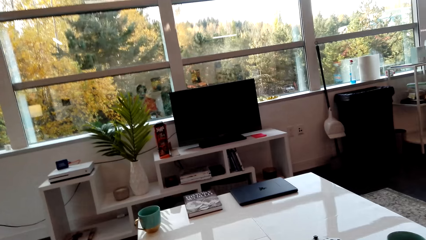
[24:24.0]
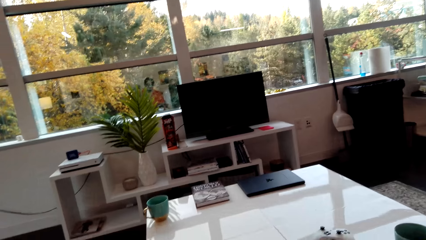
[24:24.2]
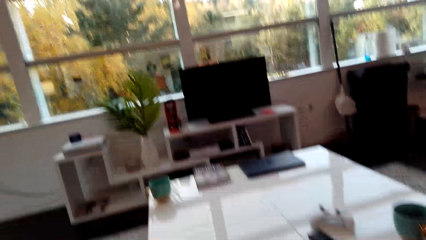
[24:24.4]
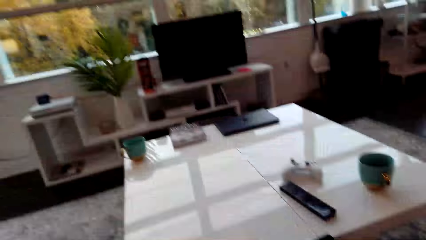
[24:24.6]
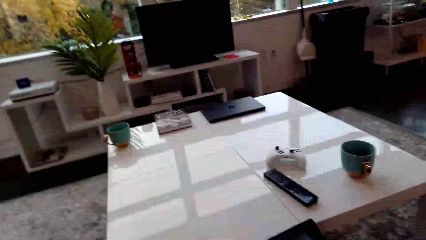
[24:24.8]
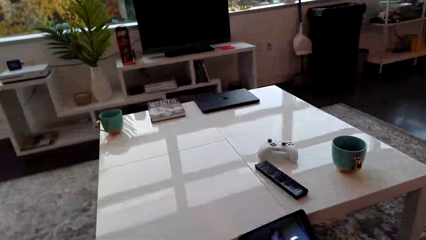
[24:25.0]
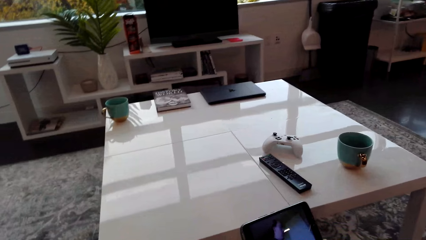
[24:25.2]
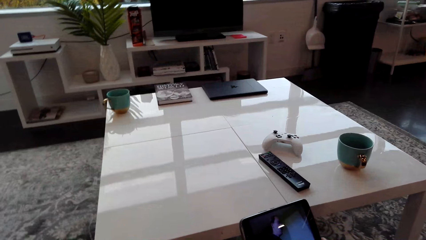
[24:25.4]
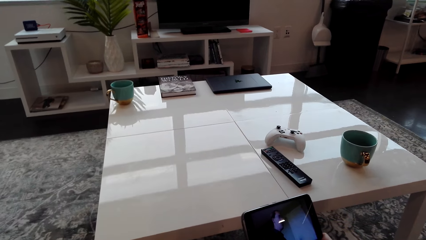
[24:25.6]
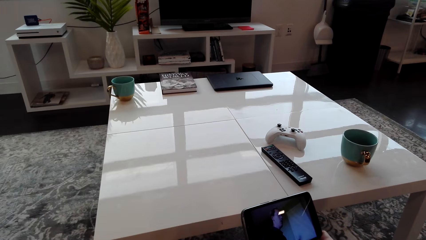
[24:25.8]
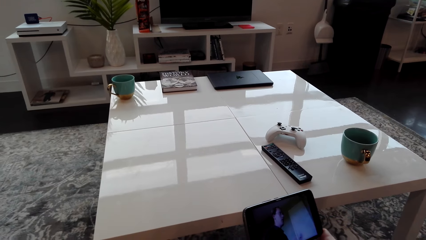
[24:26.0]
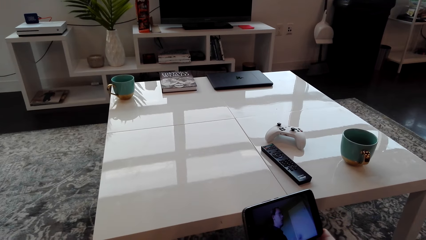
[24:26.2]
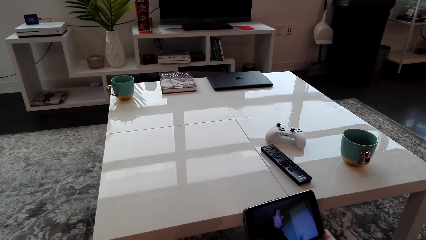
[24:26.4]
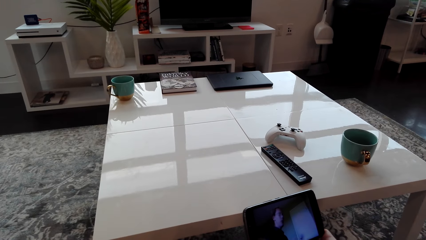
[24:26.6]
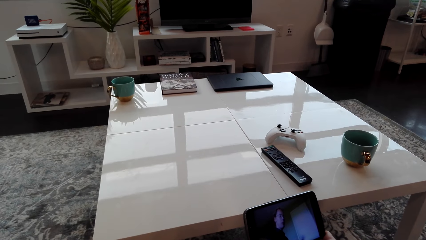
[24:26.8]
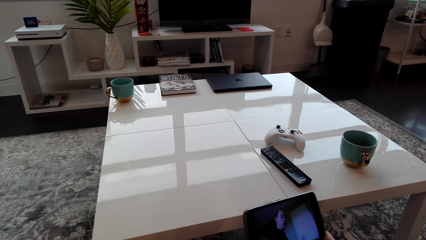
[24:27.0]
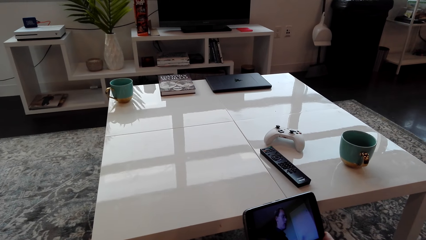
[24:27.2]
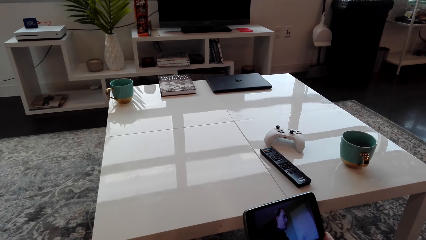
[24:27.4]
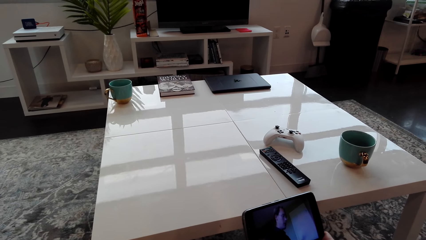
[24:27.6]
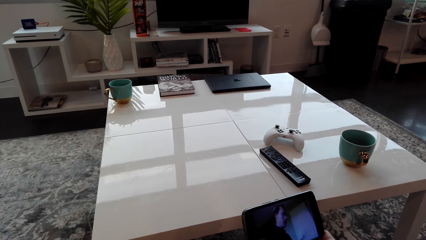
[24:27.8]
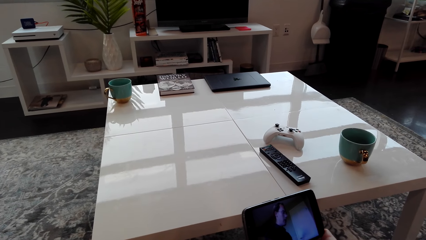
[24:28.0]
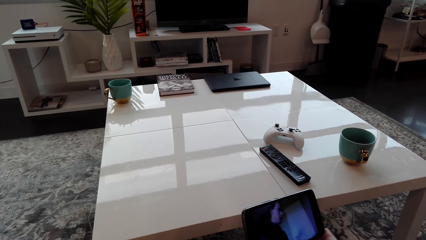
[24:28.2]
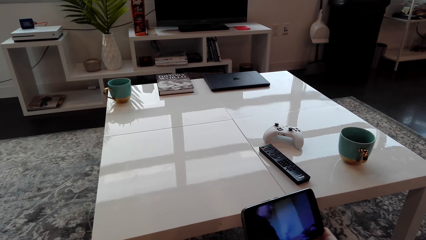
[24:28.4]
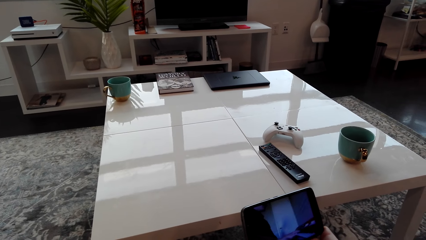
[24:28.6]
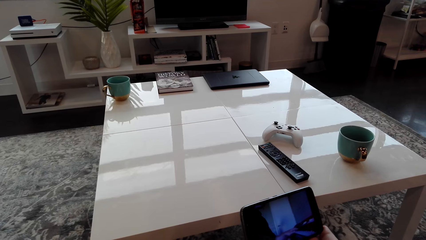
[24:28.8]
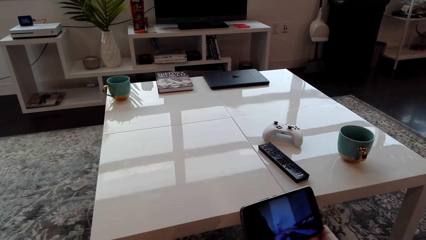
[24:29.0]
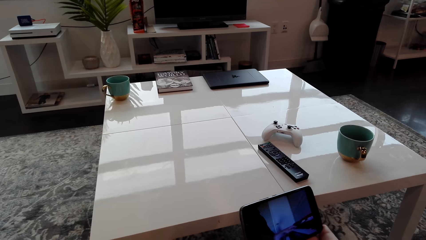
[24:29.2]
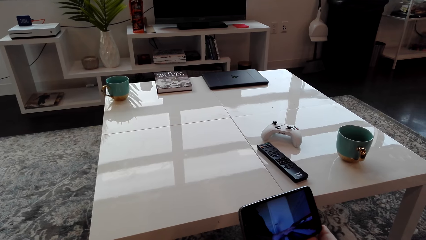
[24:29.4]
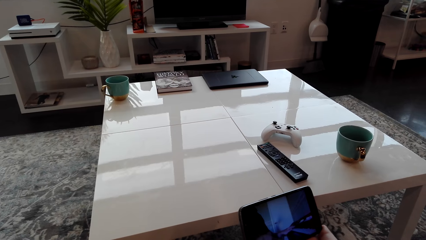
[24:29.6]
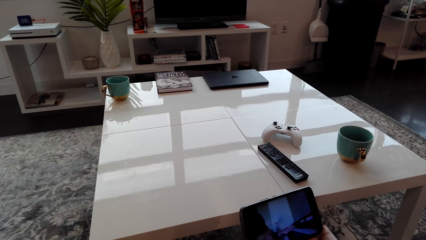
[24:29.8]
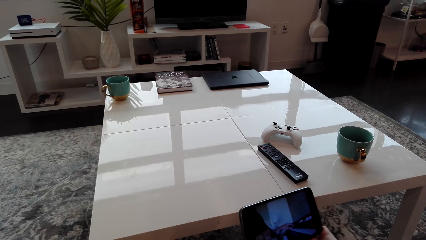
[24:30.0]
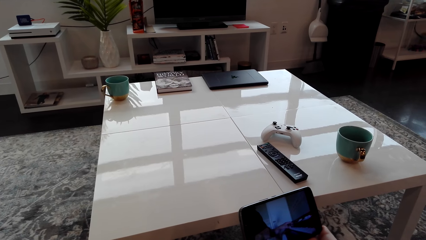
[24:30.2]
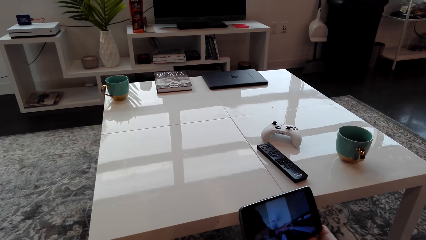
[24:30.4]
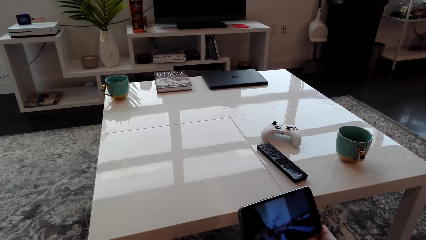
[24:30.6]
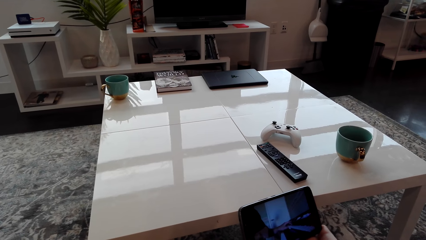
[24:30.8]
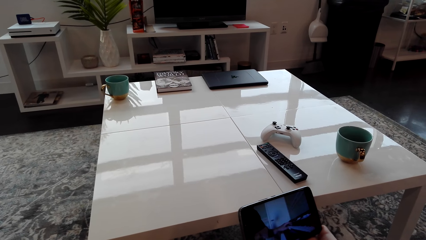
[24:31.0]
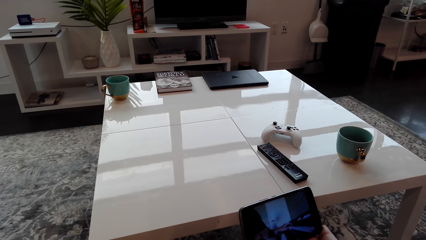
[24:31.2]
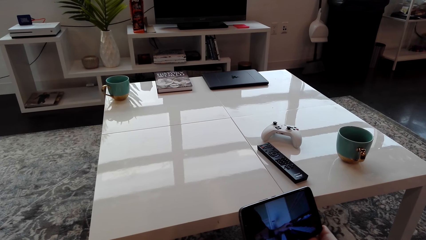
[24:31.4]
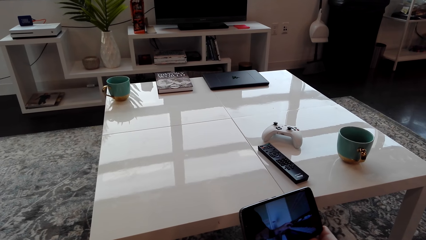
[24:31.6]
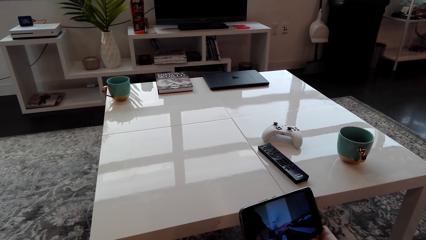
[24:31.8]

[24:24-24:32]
The camera wearer looks around. They watch a video in the phone.

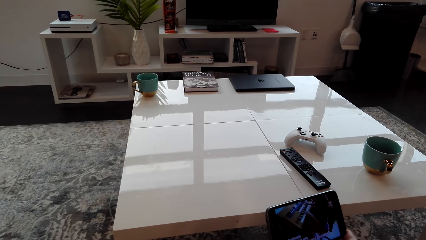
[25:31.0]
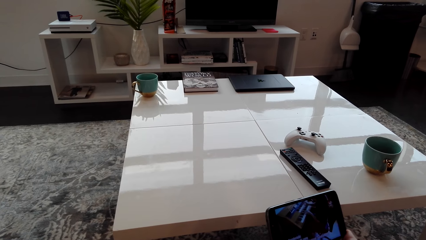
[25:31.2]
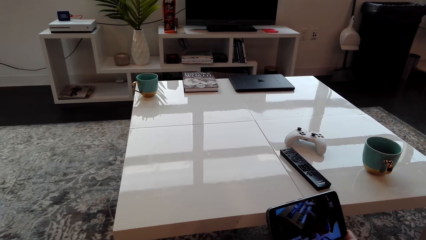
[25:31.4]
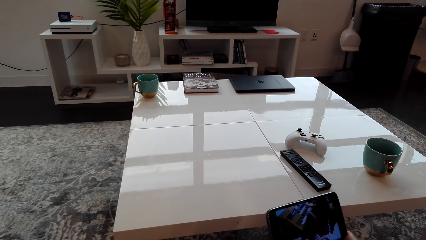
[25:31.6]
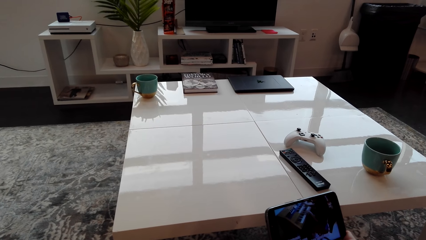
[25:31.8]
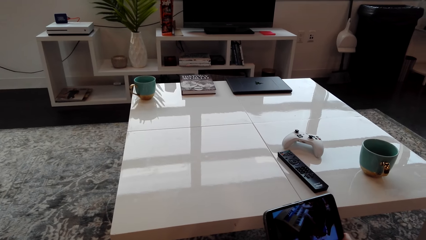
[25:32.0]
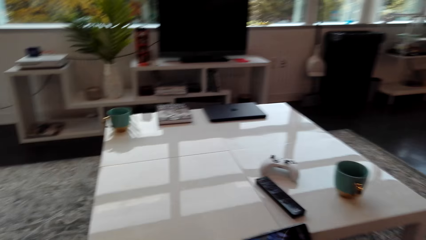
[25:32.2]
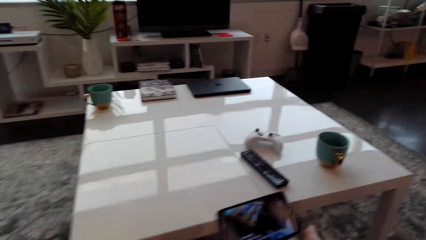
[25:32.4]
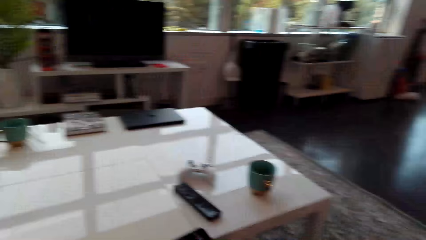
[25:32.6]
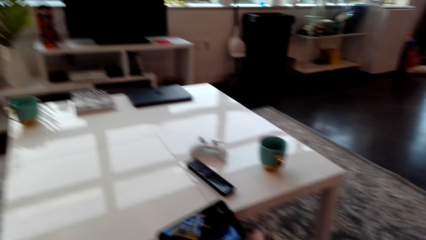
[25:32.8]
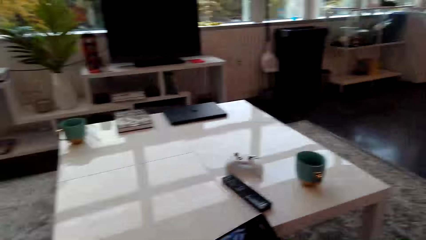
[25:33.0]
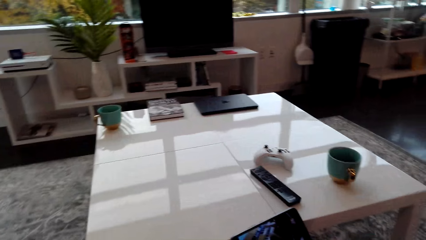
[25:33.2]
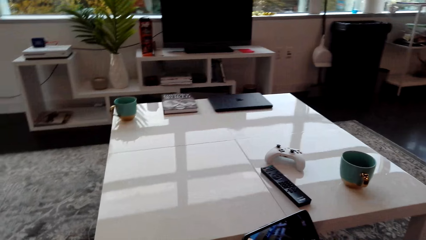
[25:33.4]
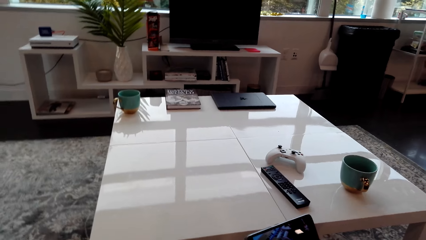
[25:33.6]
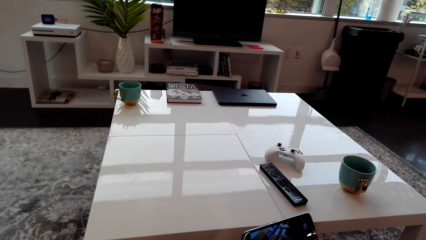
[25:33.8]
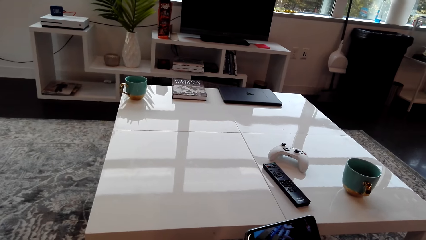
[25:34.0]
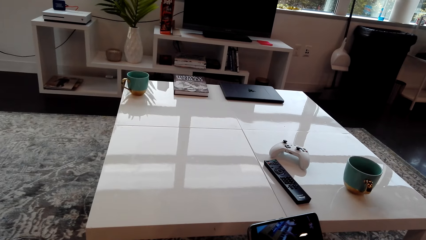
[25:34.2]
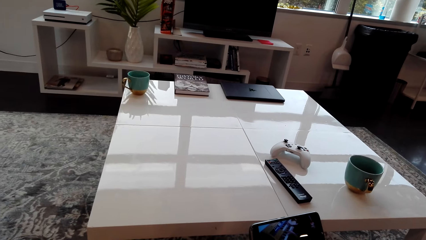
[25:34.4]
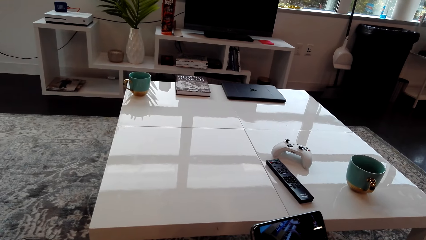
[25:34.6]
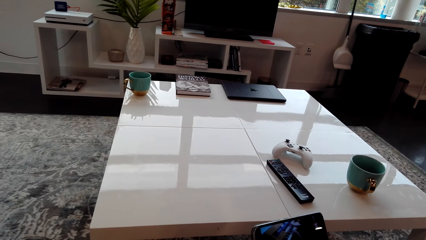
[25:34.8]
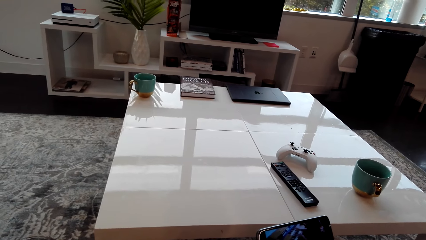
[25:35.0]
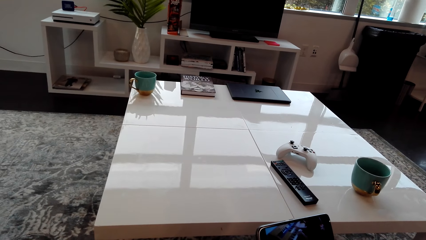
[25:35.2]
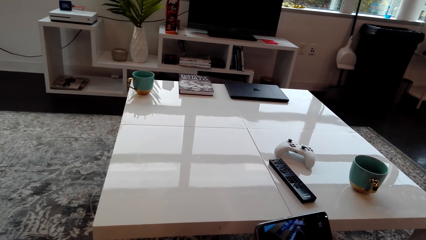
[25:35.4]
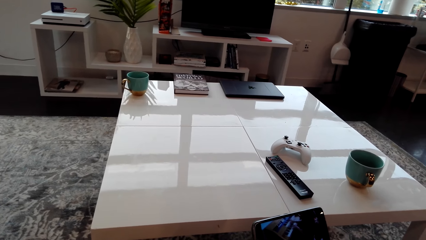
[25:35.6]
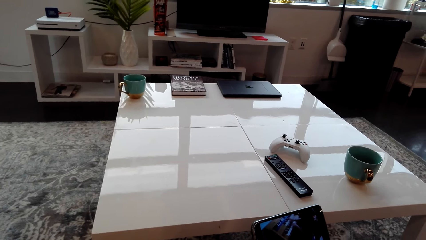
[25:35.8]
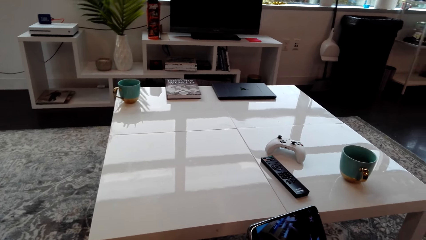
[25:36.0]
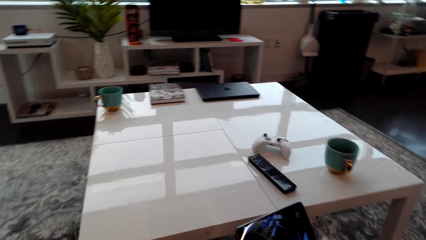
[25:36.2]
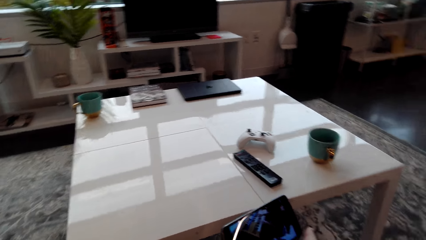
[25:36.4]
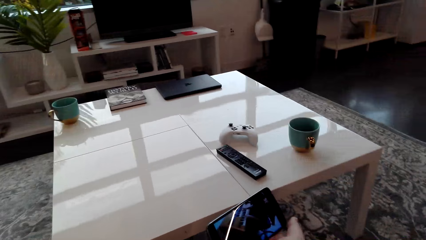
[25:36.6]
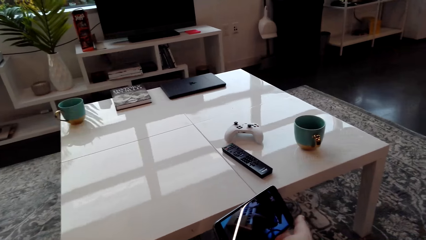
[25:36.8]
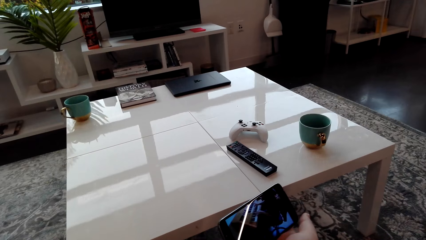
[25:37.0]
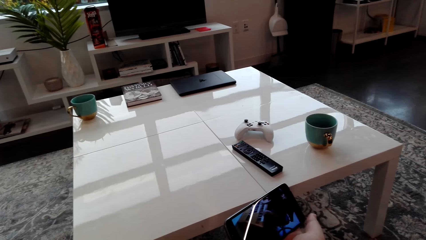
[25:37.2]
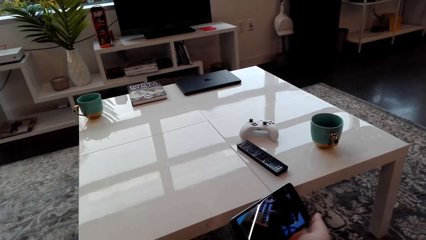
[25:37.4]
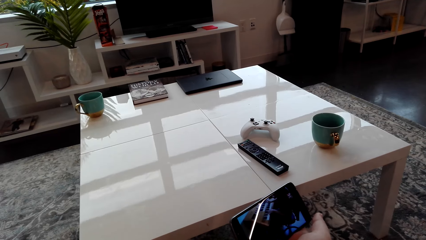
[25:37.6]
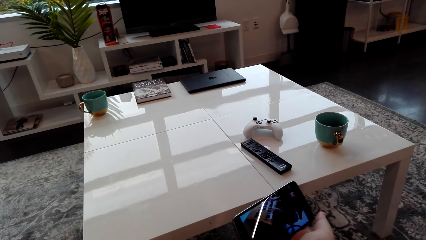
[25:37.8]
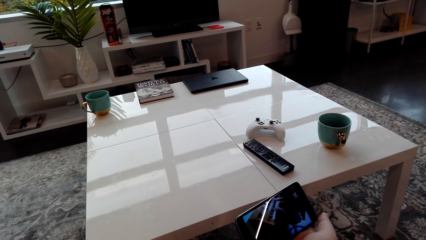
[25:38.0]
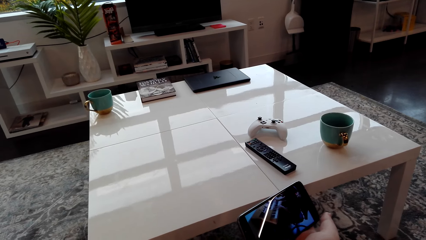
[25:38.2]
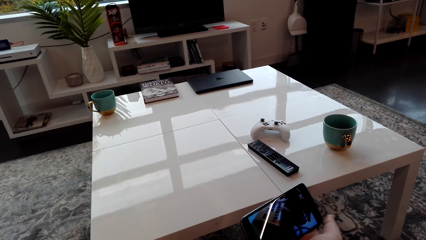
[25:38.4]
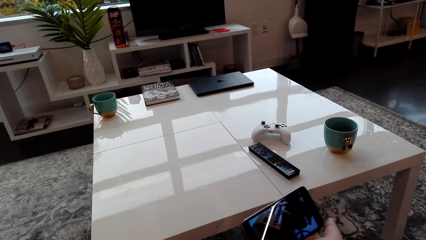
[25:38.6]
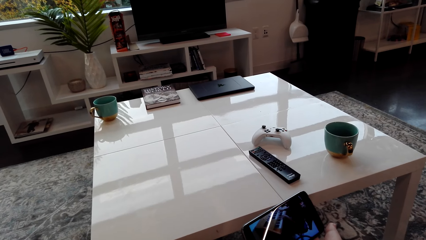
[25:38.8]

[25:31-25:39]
The camera wearer looks around. They look at the phone.
